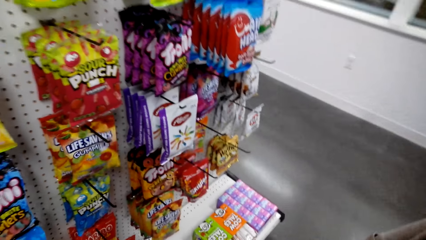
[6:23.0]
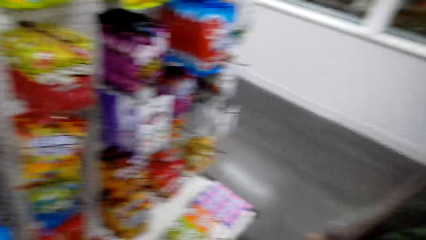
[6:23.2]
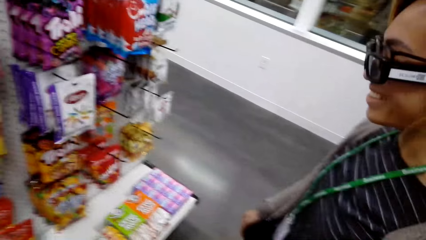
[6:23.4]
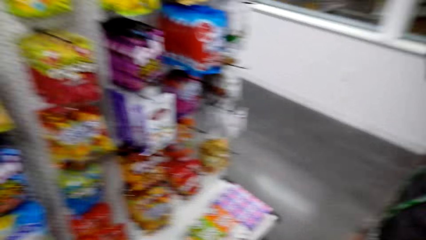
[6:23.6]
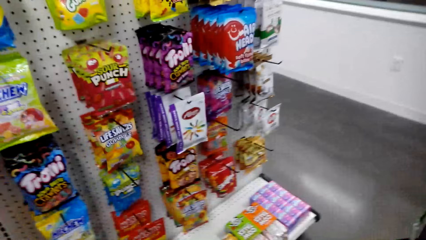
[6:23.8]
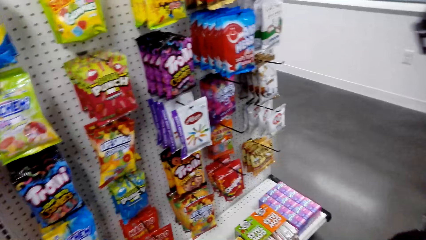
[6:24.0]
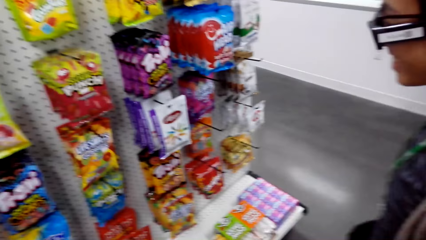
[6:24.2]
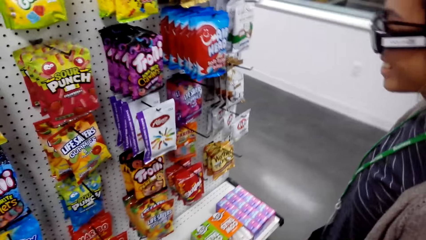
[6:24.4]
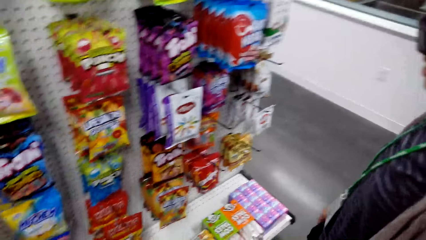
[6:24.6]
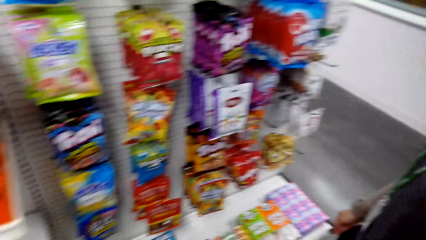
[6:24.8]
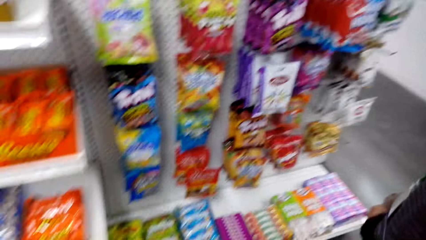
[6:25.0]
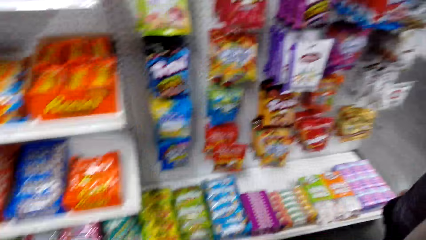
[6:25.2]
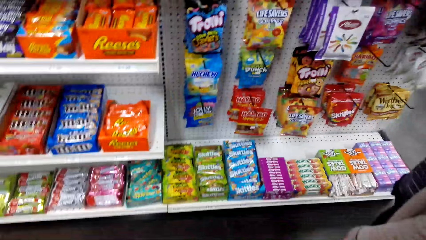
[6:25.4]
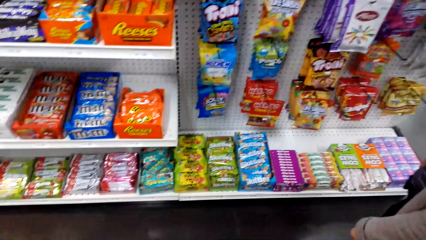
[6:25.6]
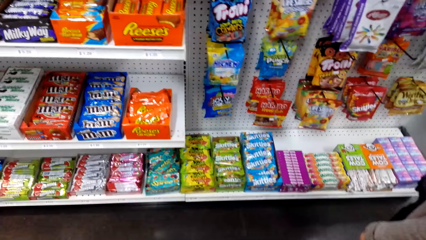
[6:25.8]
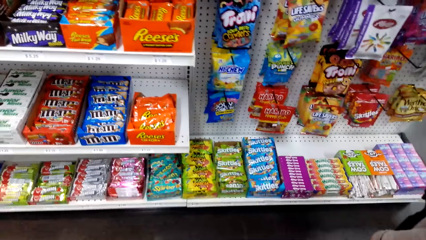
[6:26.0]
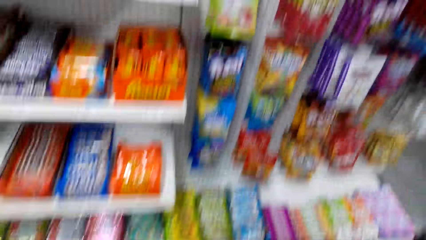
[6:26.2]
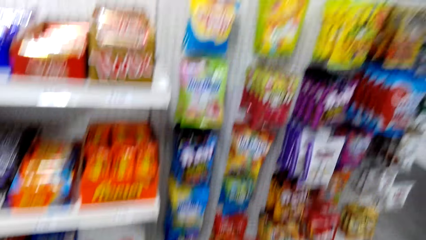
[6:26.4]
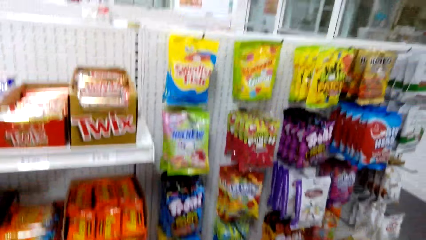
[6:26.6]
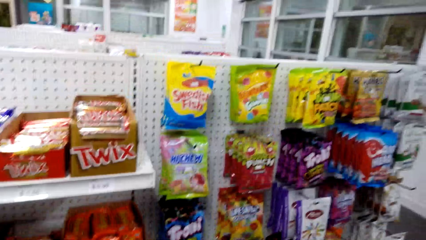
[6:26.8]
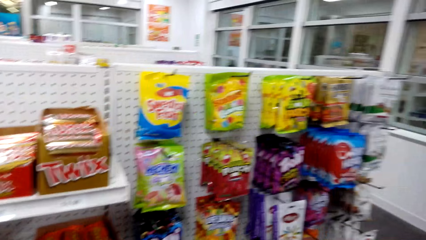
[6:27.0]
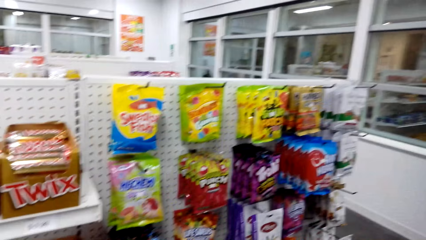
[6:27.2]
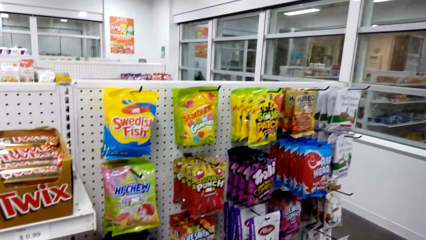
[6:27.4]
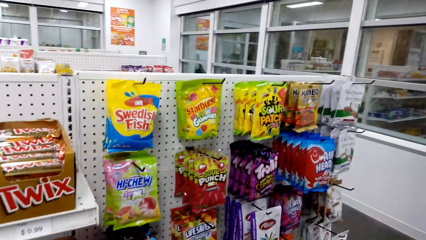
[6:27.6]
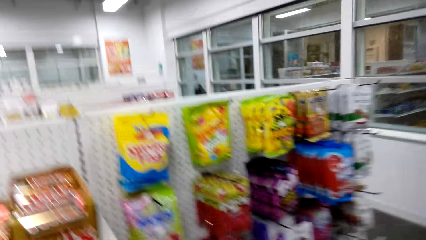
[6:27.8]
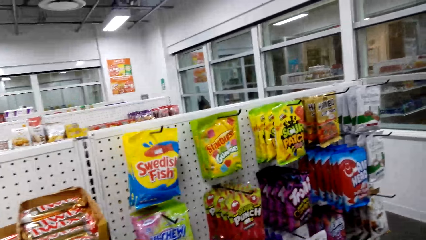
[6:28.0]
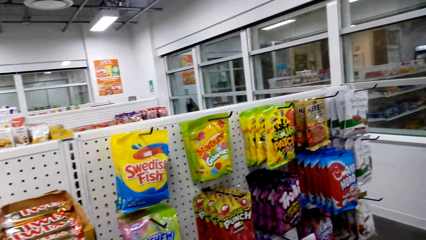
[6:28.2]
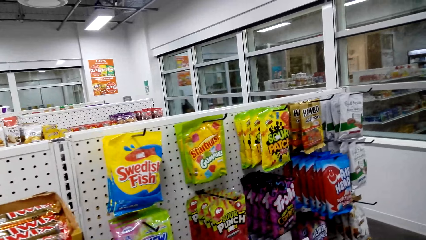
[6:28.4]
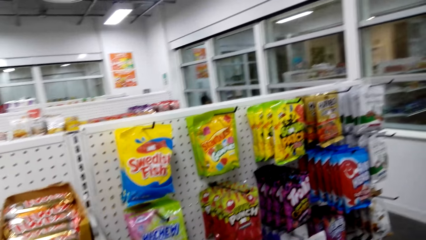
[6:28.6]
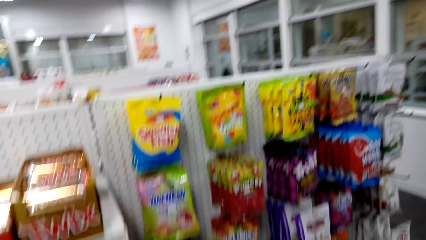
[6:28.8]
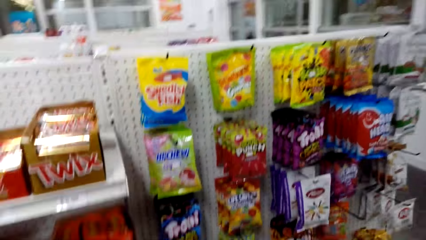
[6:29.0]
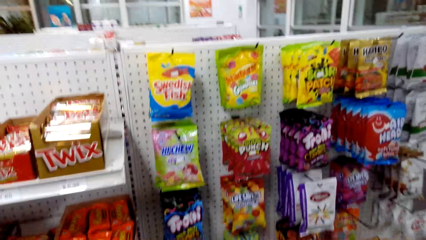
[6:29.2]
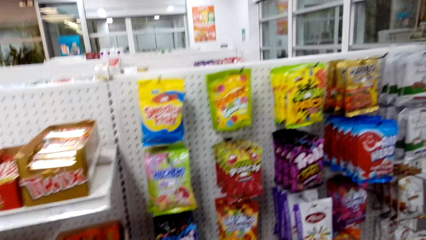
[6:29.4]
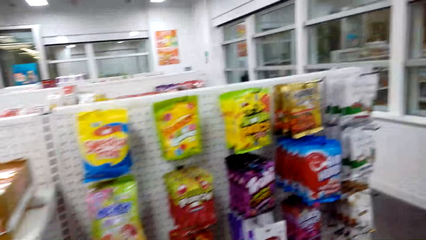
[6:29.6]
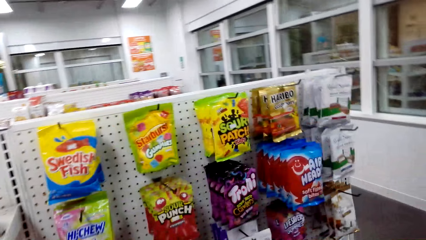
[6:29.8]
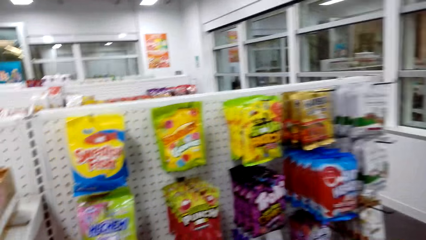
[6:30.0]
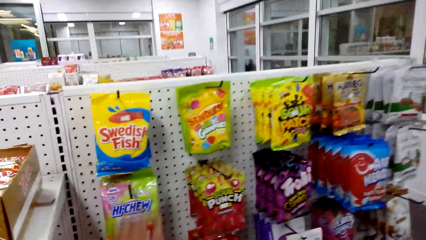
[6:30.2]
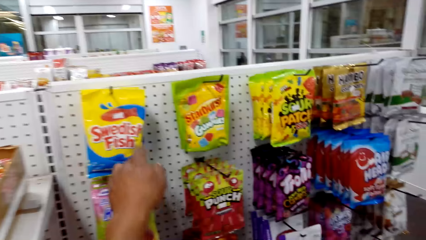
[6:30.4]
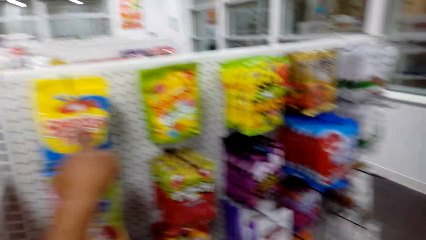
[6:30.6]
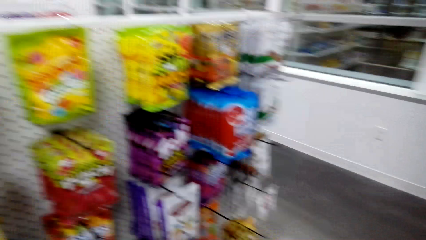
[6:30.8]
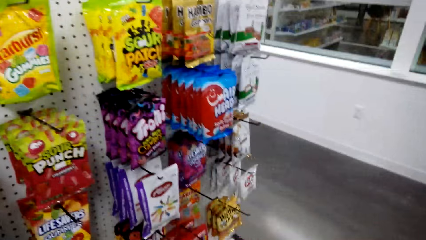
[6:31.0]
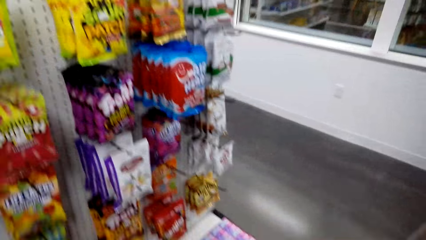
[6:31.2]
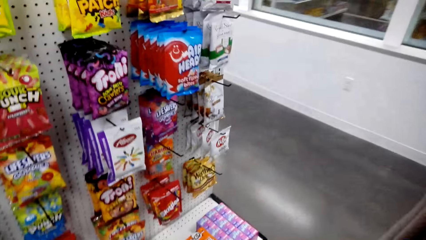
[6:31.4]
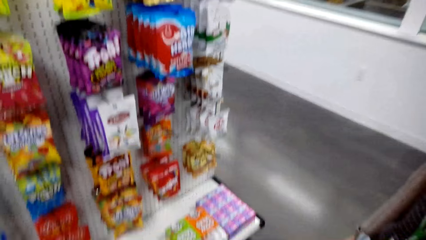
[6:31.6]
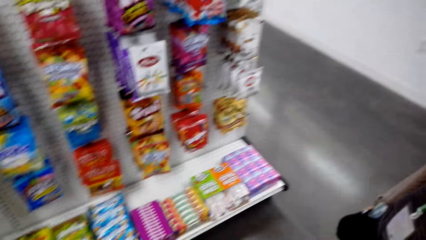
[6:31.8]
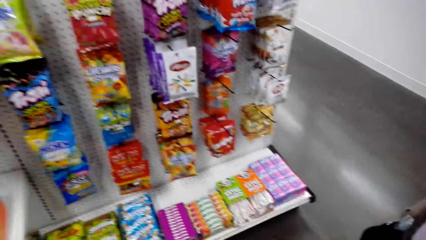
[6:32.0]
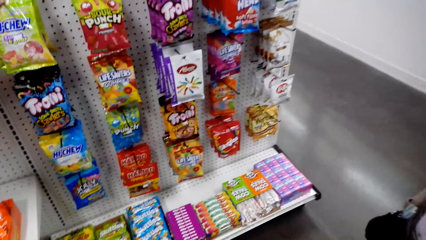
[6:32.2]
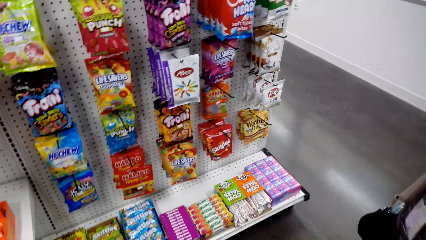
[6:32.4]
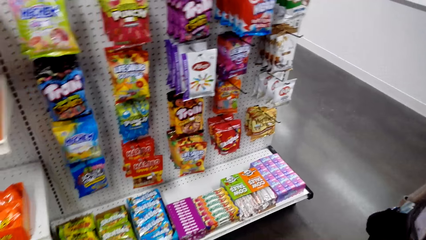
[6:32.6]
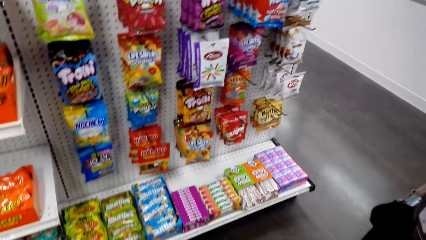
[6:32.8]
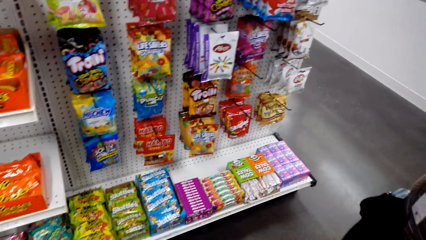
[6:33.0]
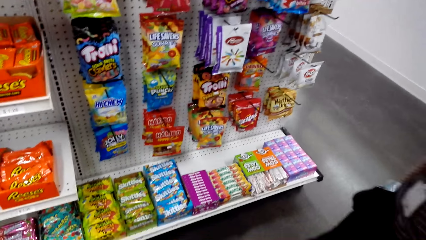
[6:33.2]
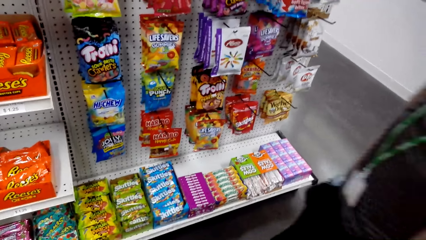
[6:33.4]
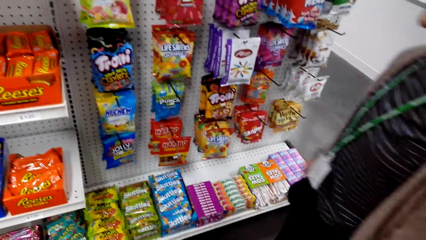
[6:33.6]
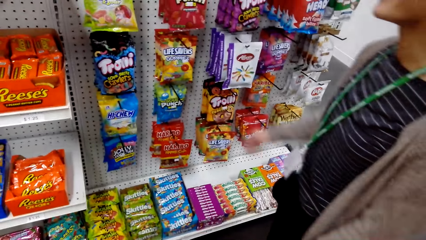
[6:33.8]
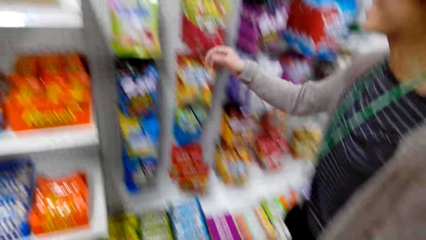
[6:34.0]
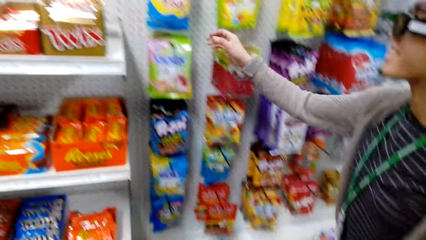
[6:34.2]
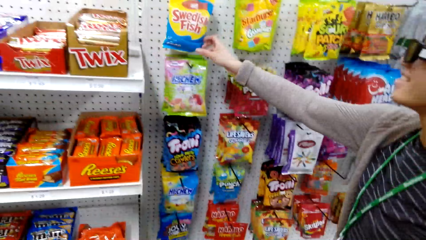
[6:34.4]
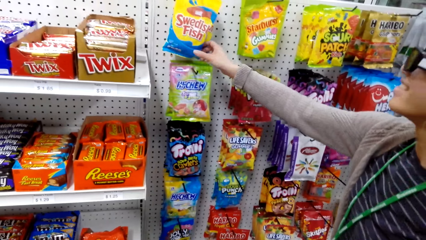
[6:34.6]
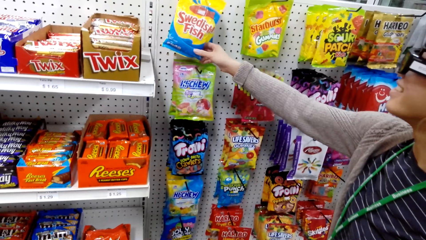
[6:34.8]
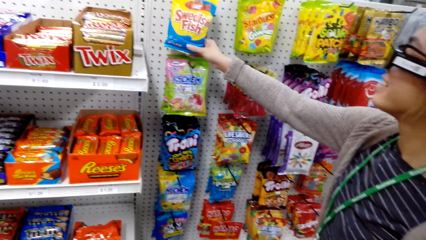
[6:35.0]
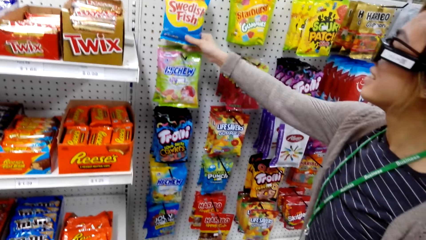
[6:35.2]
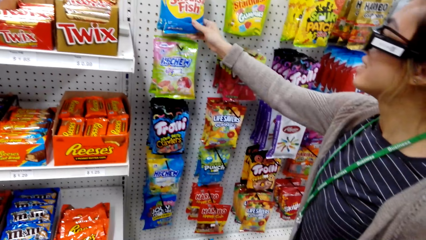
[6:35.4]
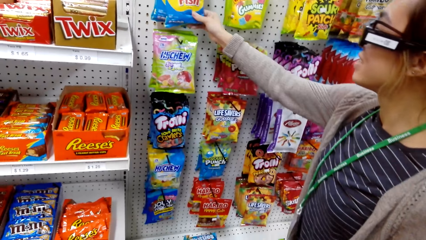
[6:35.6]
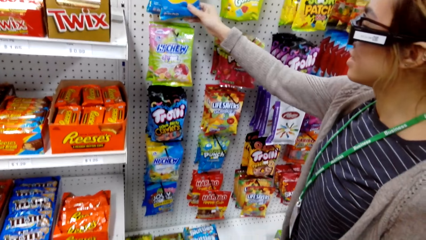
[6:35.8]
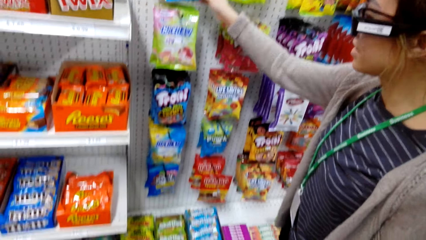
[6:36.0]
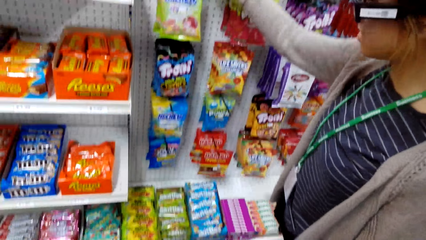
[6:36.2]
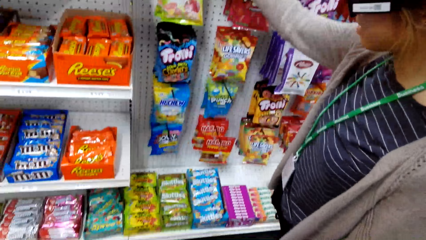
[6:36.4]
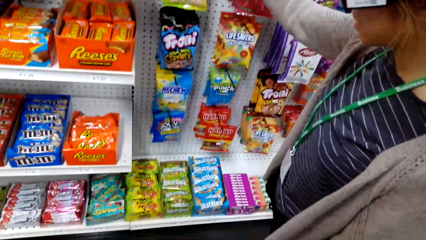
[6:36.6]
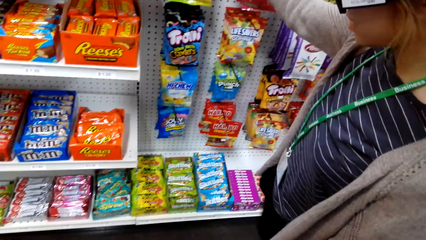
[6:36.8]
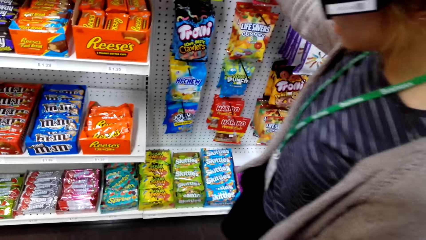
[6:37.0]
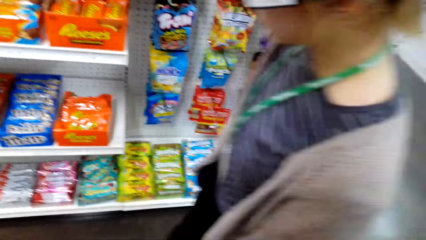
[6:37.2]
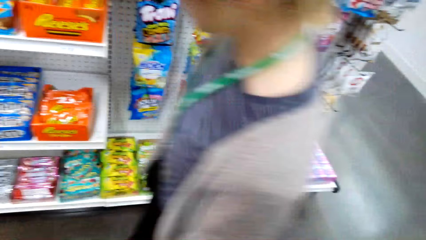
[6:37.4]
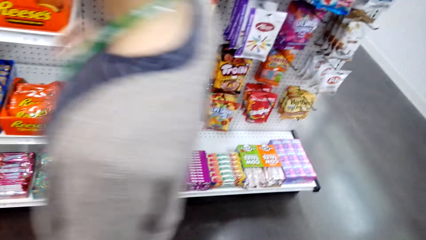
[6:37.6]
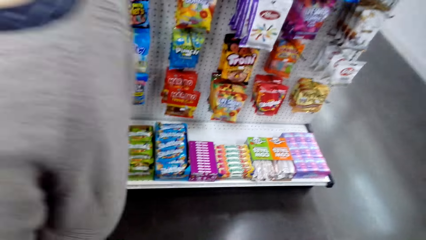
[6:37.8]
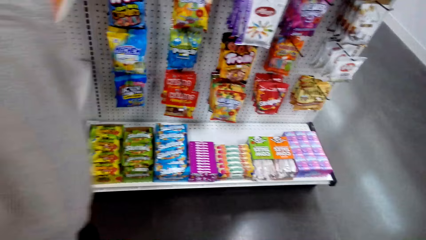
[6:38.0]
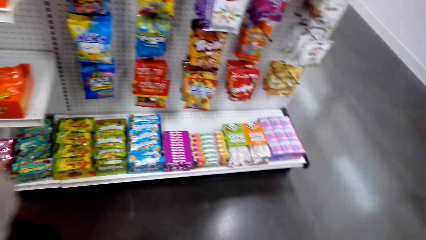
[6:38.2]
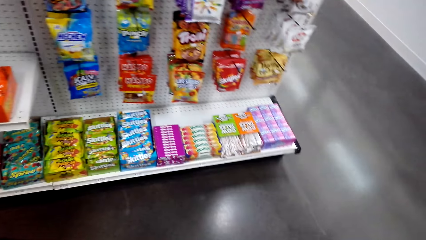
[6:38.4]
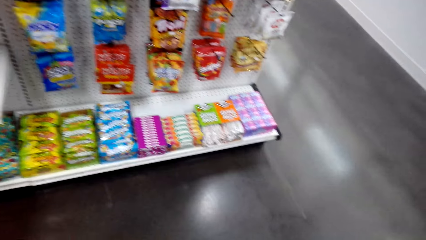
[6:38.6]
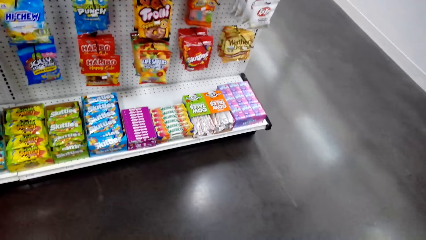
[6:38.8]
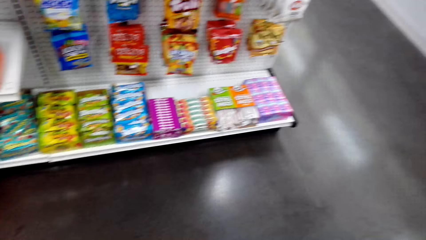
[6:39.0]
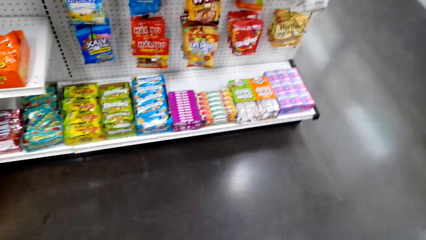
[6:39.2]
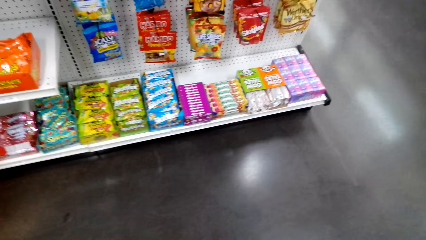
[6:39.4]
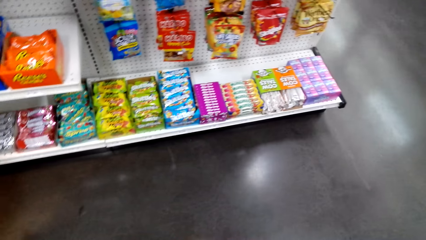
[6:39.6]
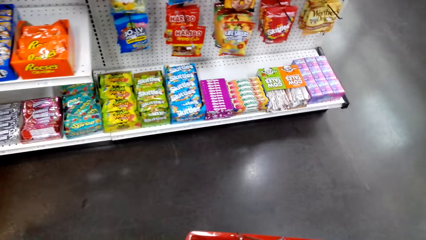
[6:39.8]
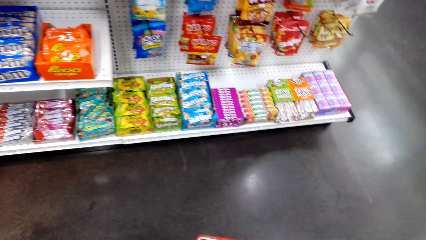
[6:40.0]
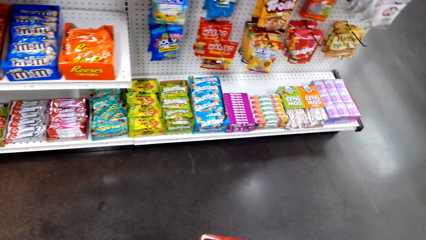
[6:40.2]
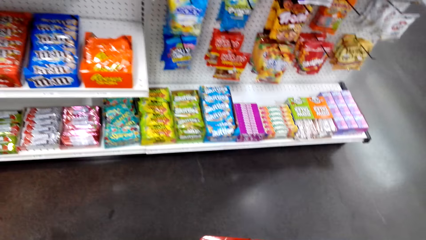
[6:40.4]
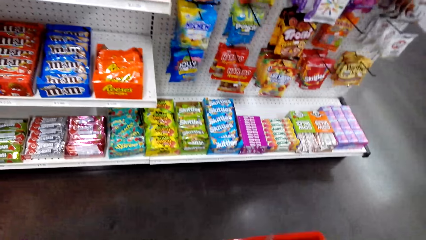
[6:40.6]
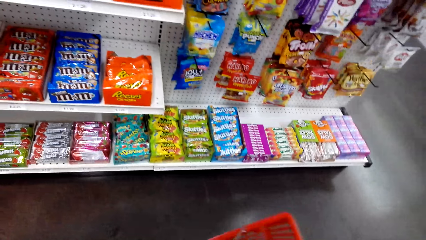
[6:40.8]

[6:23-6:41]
The camera wearer looks around the shelves. They take a Swedish Fish. A woman holds the Swedish Fish. The woman walks around the store.
